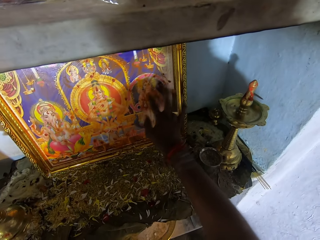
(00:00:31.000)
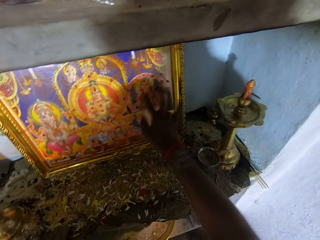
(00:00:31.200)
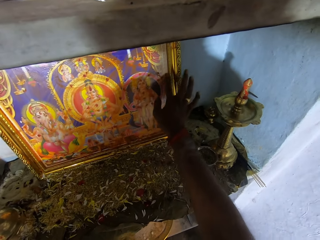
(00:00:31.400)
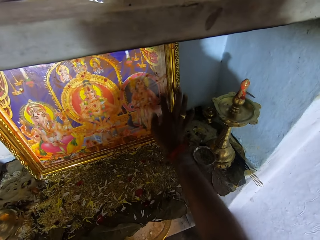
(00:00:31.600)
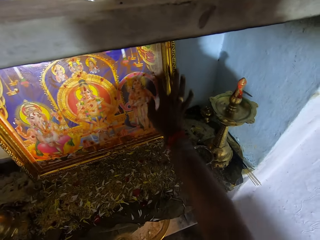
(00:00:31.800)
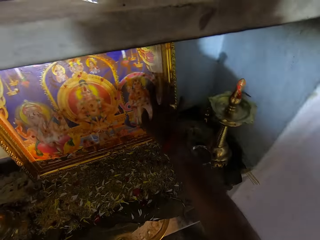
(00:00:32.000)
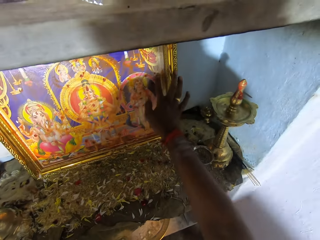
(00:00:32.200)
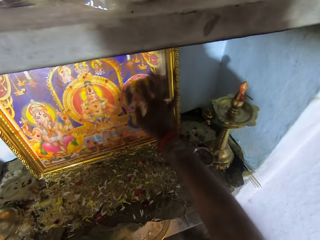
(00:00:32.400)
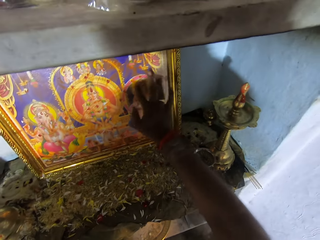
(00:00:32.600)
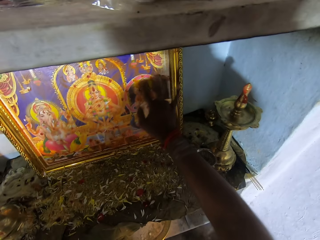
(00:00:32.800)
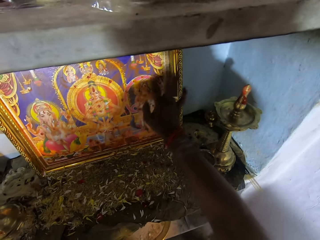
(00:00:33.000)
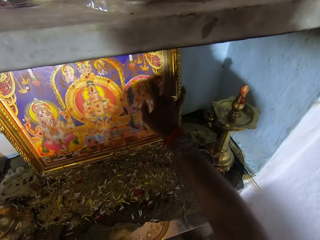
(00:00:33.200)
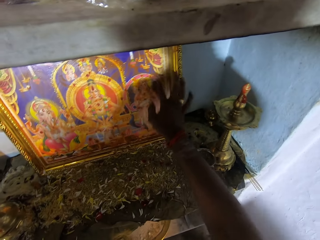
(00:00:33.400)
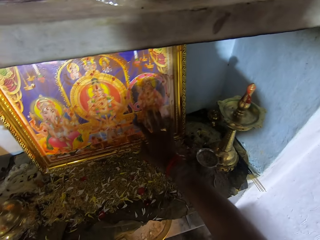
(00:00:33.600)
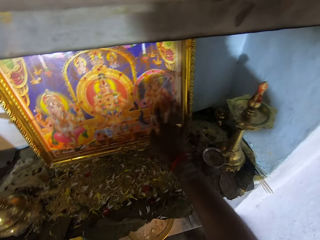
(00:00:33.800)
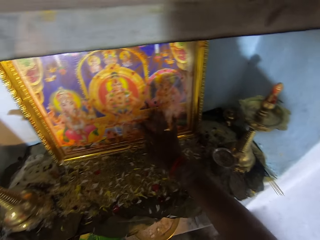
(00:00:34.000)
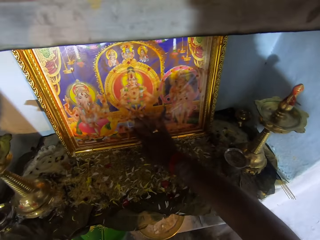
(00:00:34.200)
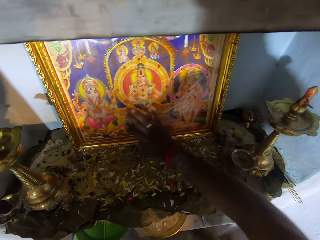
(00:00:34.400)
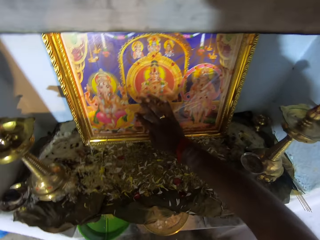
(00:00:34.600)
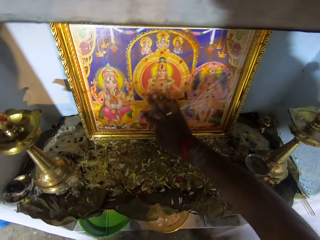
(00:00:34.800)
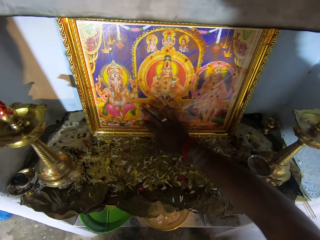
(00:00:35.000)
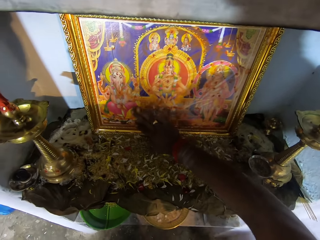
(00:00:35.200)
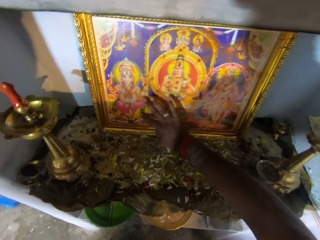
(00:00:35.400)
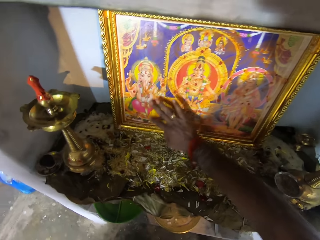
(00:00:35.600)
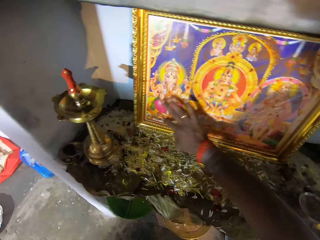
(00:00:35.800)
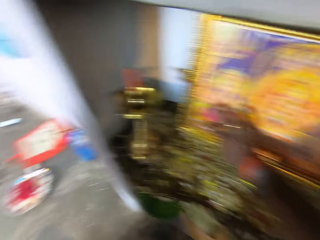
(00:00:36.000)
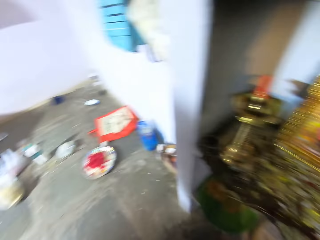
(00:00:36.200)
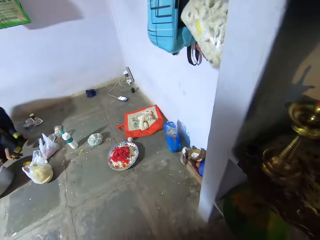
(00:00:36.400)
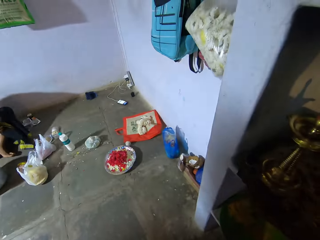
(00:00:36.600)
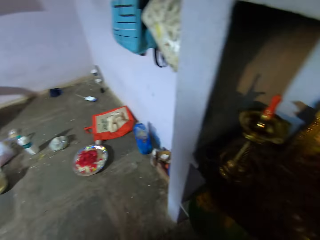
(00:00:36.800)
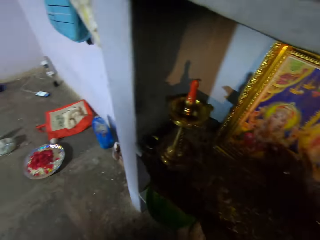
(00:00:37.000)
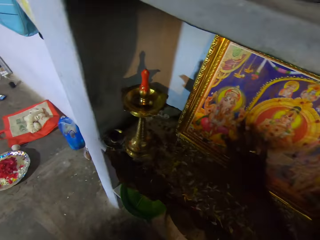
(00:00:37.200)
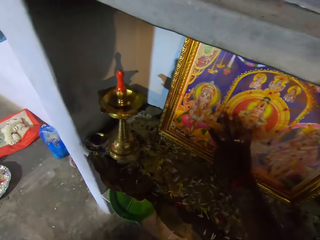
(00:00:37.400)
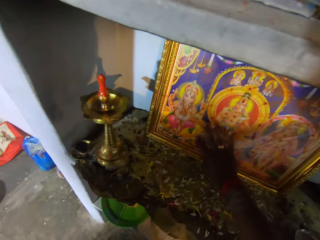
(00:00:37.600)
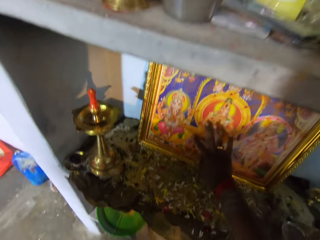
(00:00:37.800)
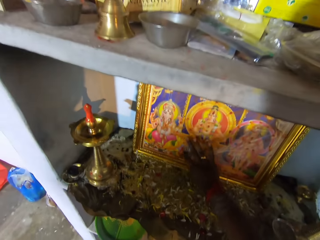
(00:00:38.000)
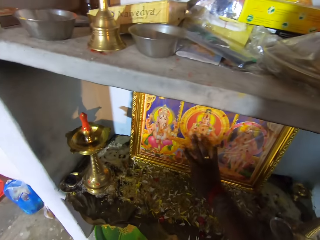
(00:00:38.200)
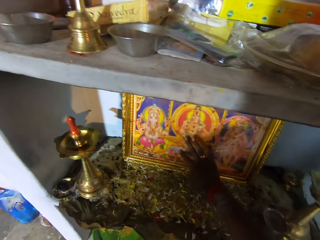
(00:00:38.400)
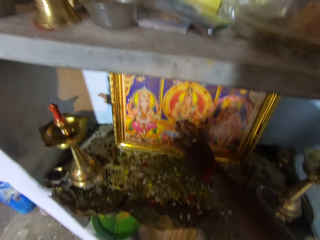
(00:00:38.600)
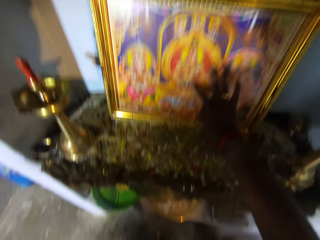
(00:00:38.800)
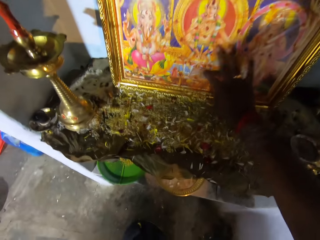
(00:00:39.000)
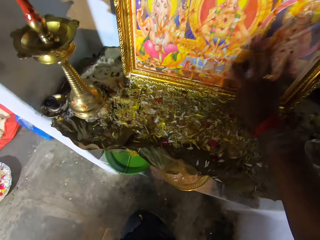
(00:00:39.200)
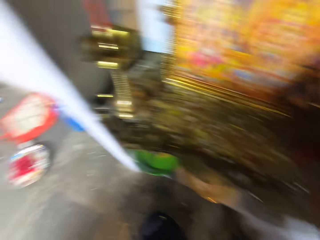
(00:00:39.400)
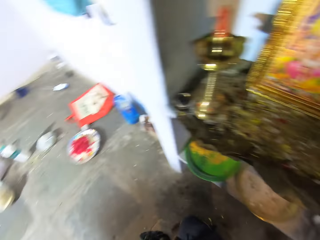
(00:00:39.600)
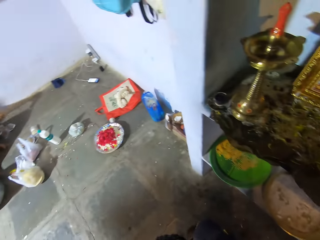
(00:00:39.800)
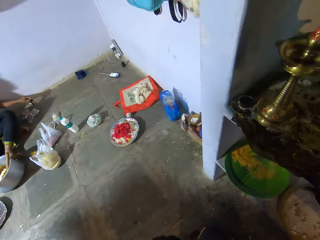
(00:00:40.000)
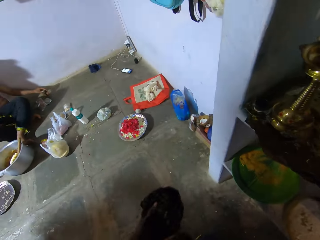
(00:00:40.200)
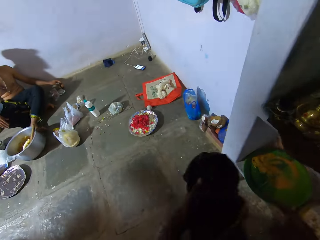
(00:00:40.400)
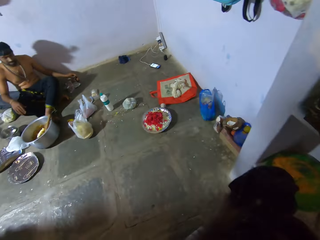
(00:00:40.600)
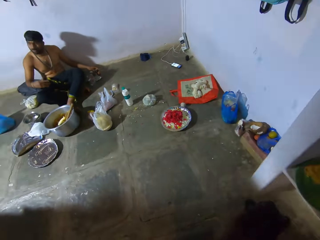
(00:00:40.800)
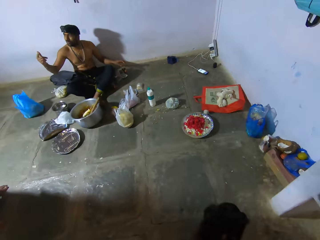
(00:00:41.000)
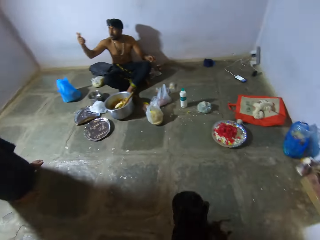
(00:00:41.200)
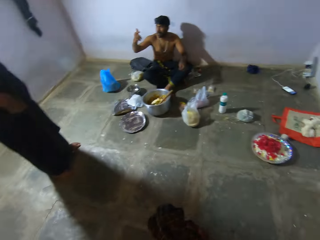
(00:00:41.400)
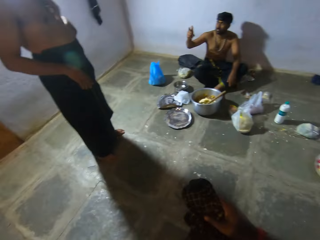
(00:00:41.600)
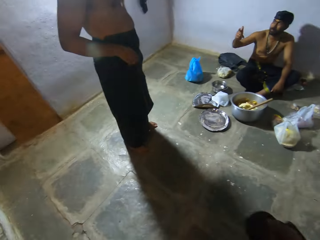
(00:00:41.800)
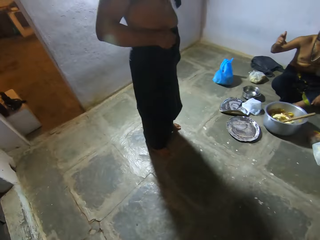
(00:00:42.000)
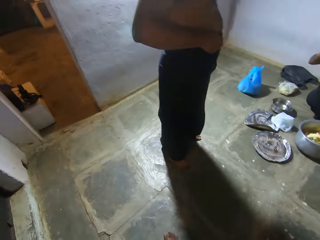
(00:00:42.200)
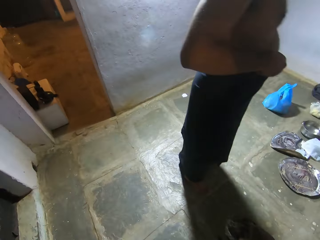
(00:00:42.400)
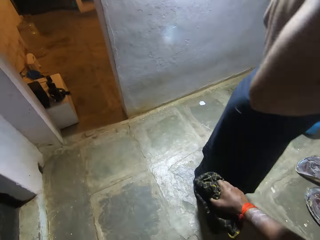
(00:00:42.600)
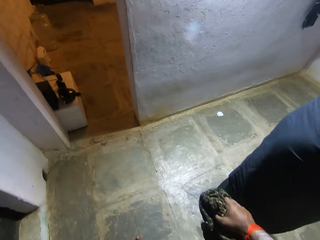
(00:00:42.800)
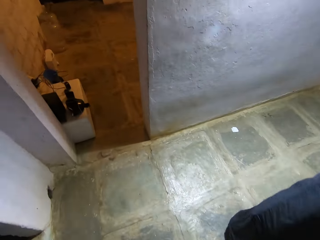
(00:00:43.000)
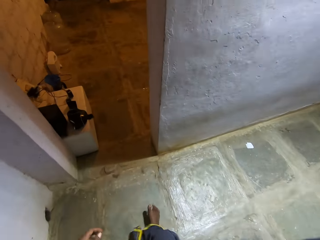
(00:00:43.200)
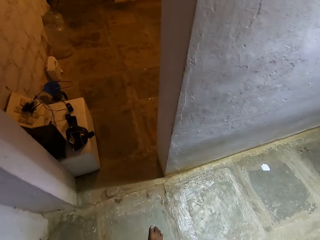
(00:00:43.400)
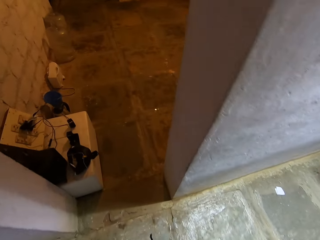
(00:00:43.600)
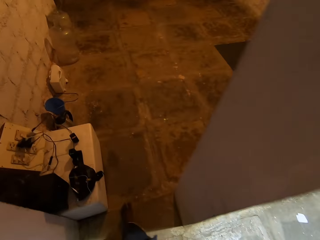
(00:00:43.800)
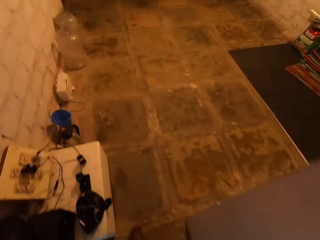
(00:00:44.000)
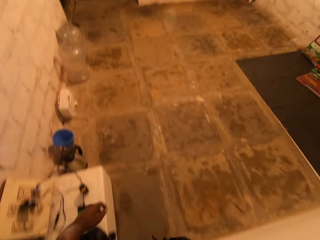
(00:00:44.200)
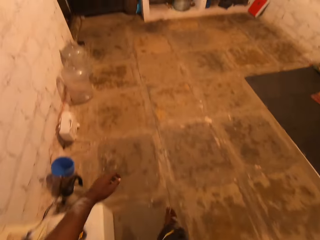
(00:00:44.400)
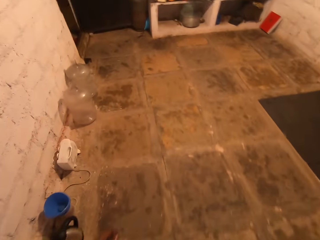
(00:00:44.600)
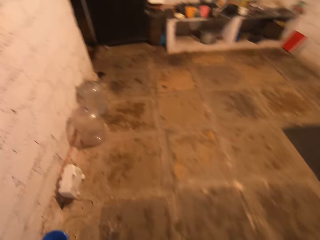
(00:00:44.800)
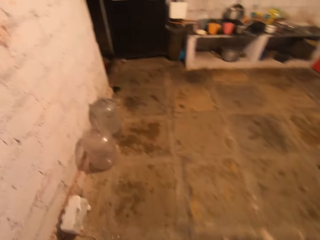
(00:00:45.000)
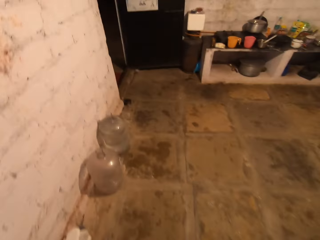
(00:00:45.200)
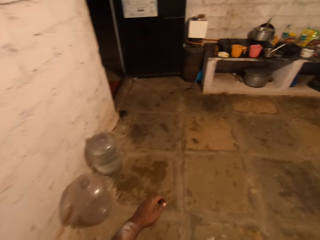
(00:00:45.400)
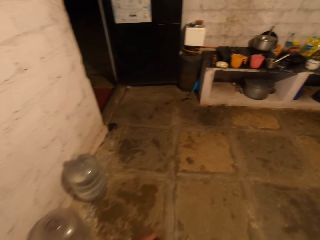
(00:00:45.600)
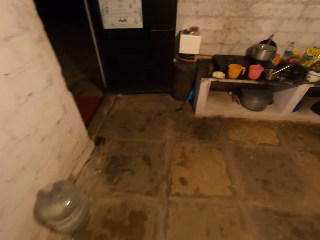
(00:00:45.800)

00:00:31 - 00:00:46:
The camera wearer looks around. A man sits on the ground. The camera wearer rubs the picture frame with his finger. He looks around and wipes his hand with a cloth. The man uses gestures. The camera wearer turns and walks around. Another man stands close to the first man. The other man touches his cloth.

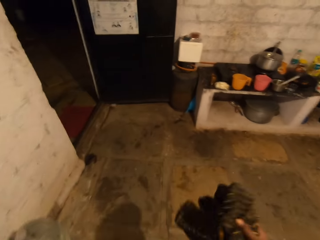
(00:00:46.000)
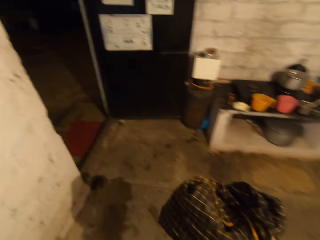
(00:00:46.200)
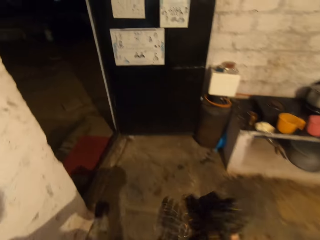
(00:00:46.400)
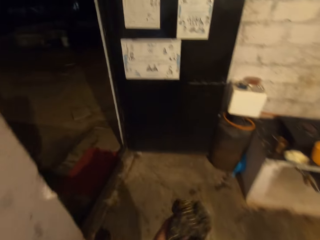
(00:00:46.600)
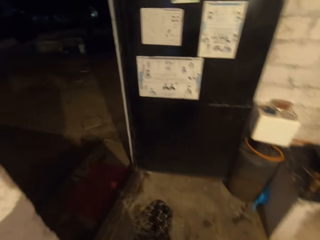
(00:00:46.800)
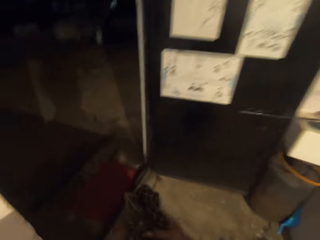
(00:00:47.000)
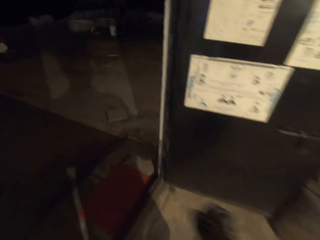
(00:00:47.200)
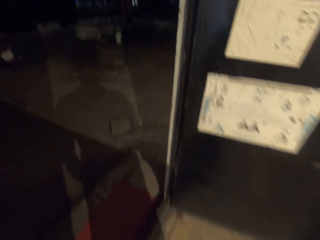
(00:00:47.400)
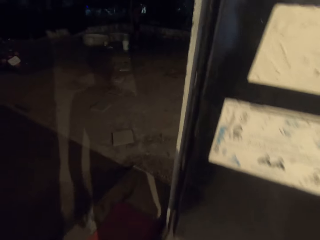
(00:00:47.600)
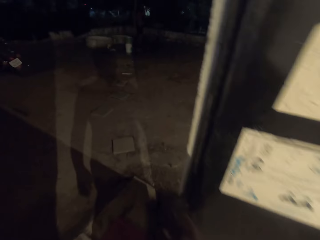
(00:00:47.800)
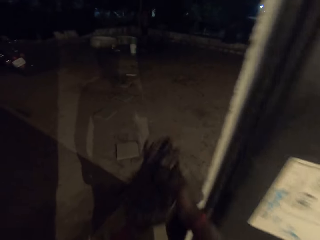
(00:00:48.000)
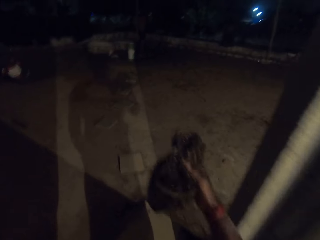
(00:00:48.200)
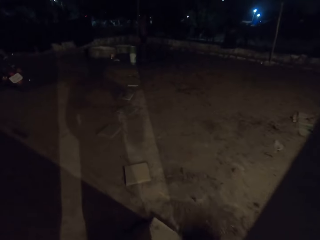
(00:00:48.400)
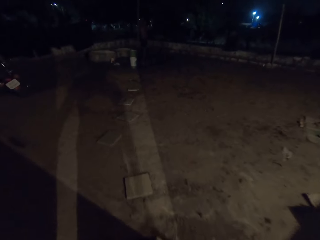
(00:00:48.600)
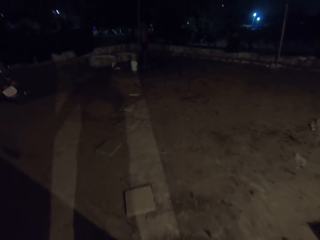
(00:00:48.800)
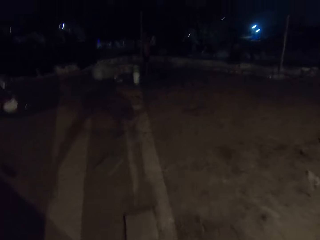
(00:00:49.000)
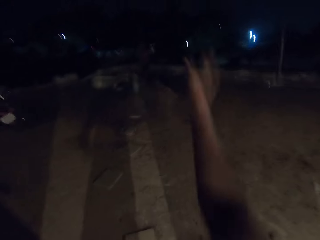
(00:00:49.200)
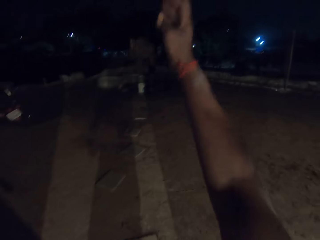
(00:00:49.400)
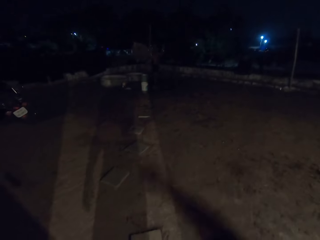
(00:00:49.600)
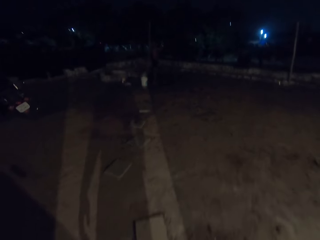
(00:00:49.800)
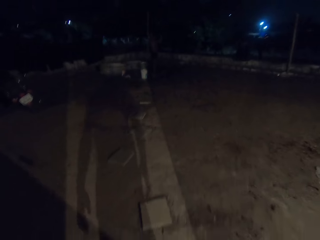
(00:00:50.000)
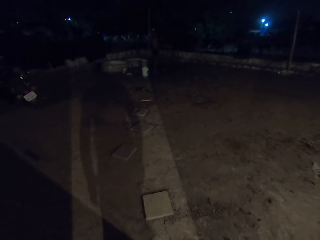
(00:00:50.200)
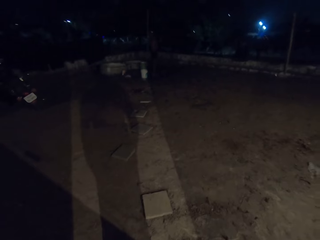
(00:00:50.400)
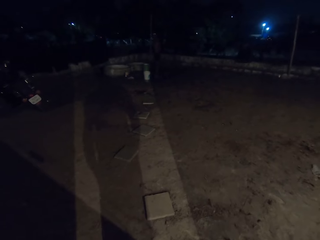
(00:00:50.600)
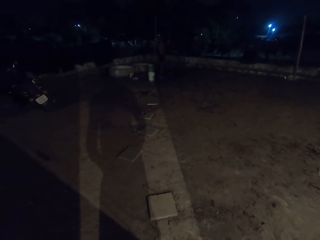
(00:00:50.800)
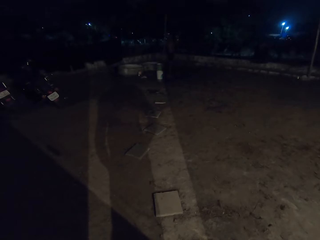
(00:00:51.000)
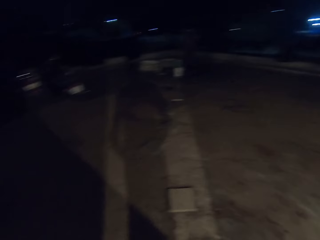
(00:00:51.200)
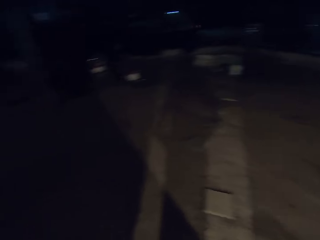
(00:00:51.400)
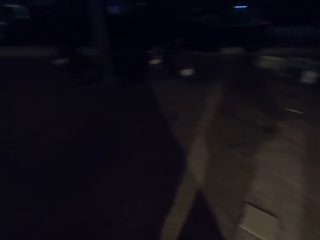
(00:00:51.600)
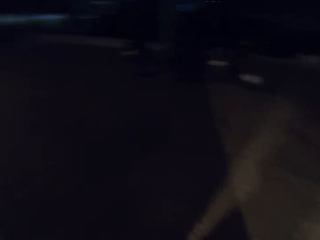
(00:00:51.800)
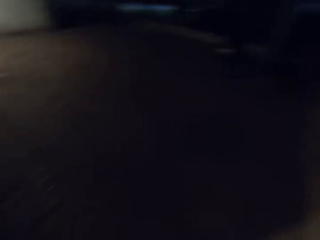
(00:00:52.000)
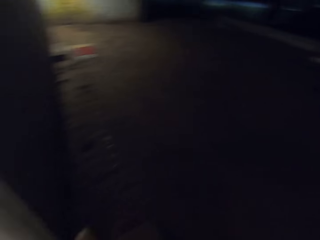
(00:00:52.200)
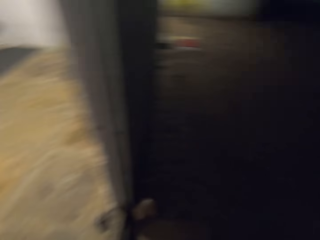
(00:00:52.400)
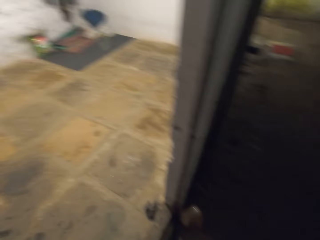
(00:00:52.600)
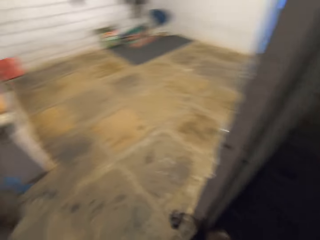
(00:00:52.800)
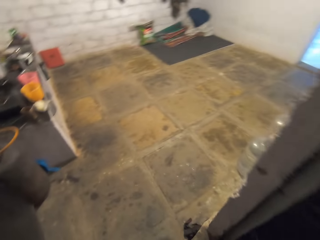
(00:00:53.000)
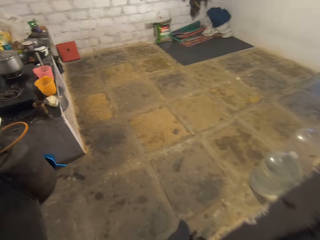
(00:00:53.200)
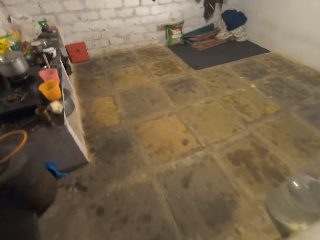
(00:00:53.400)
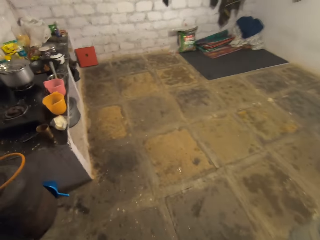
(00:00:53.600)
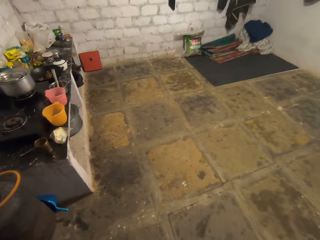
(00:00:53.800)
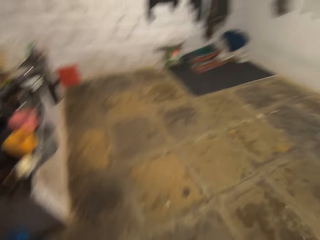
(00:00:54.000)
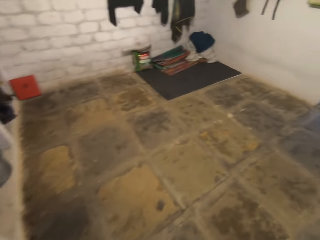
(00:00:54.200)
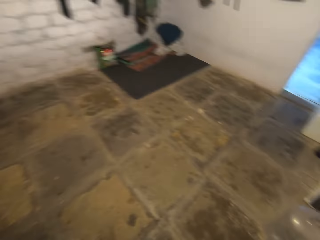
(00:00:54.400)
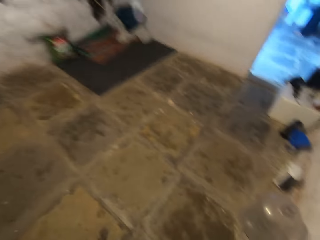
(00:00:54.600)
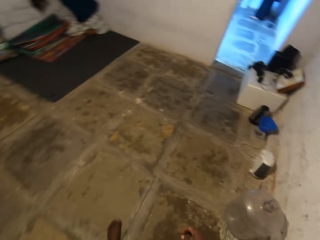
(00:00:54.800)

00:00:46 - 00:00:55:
The camera wearer throws a cloth on the ground. They look around, turn, and walk around.
